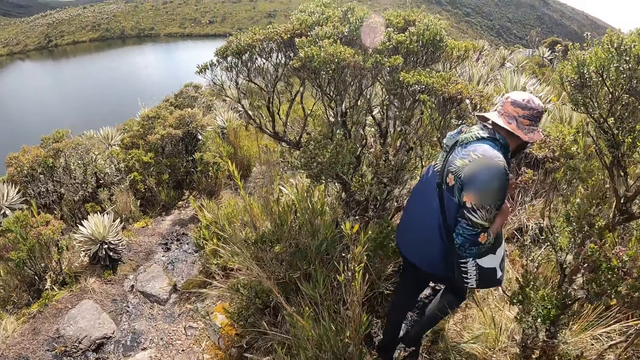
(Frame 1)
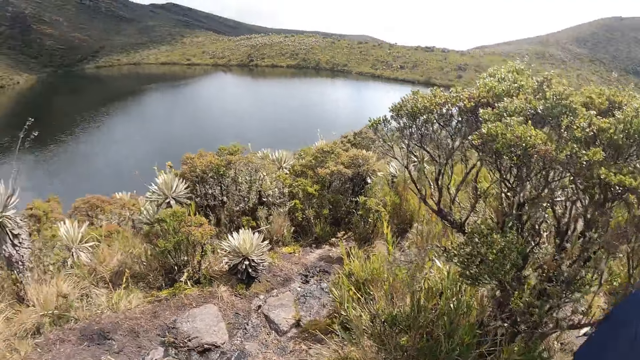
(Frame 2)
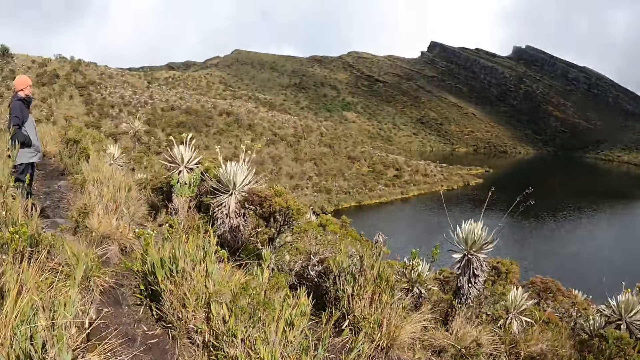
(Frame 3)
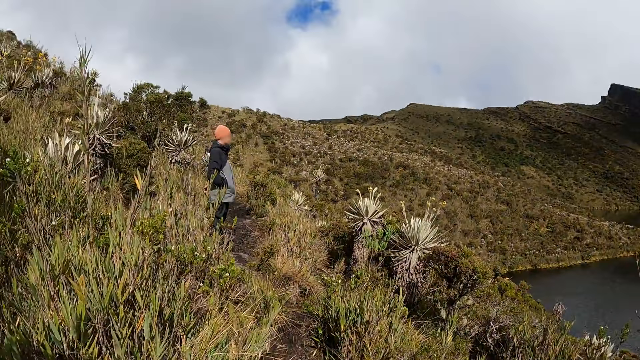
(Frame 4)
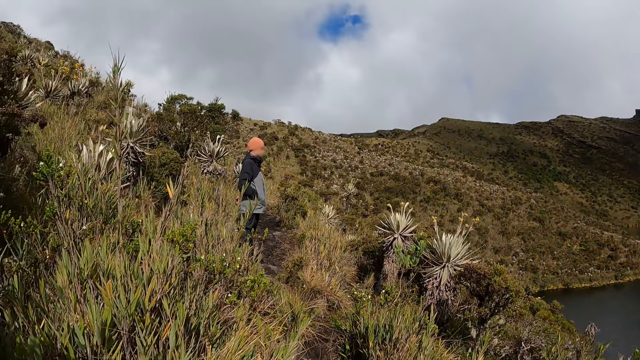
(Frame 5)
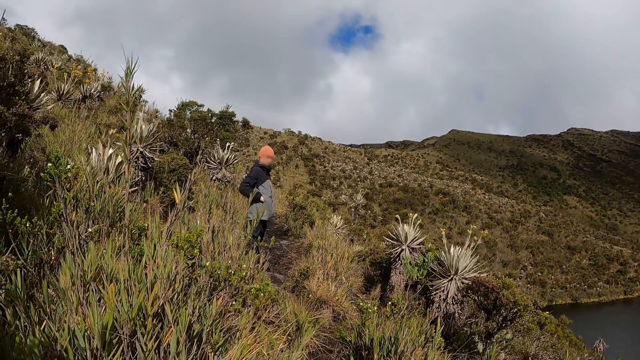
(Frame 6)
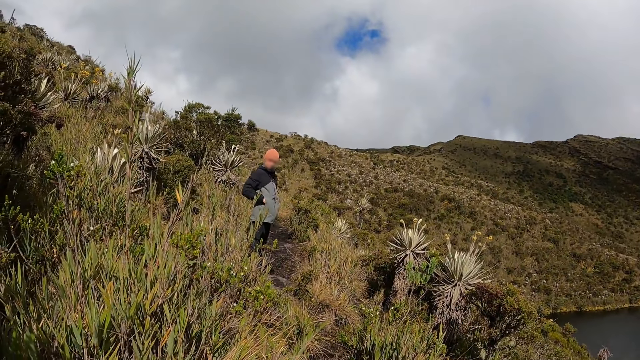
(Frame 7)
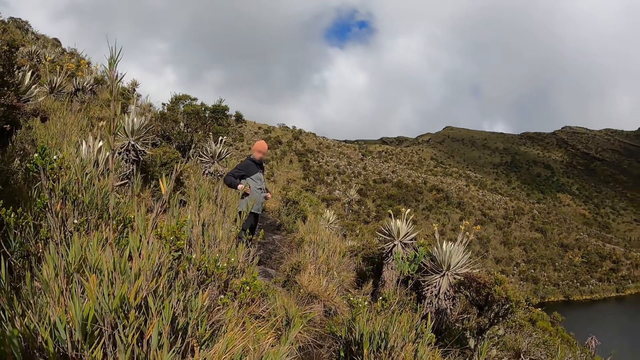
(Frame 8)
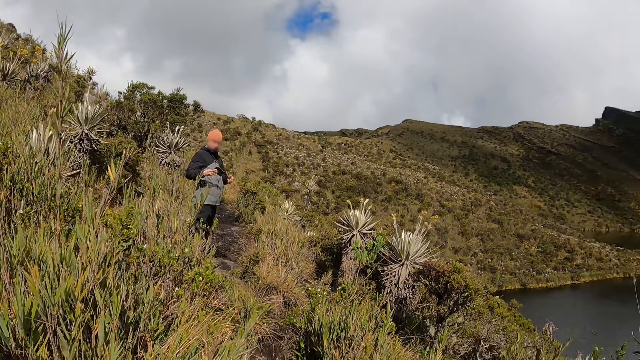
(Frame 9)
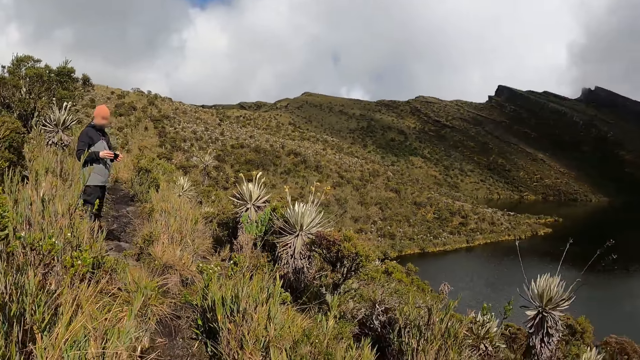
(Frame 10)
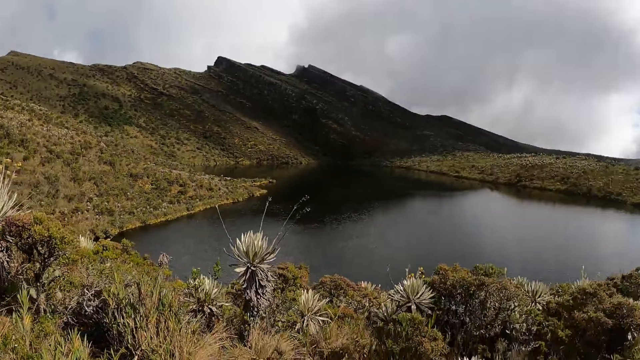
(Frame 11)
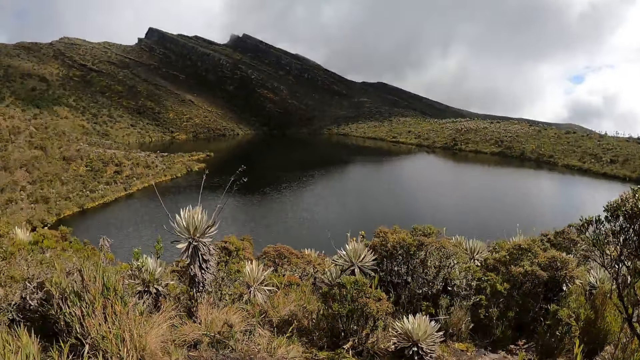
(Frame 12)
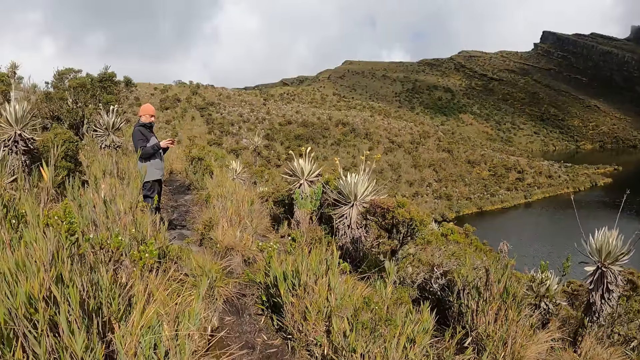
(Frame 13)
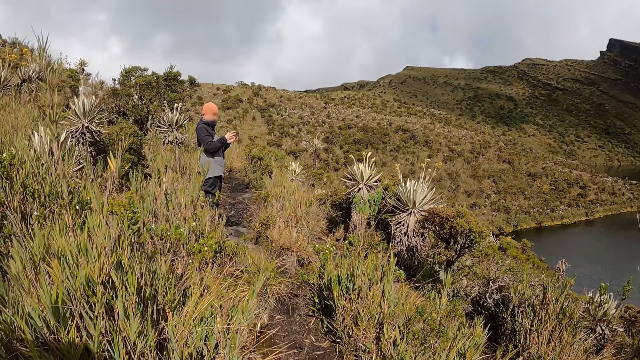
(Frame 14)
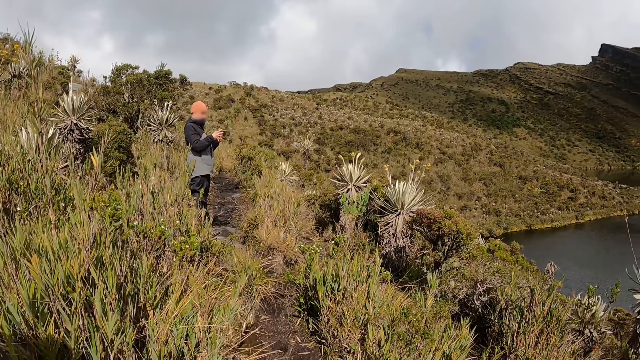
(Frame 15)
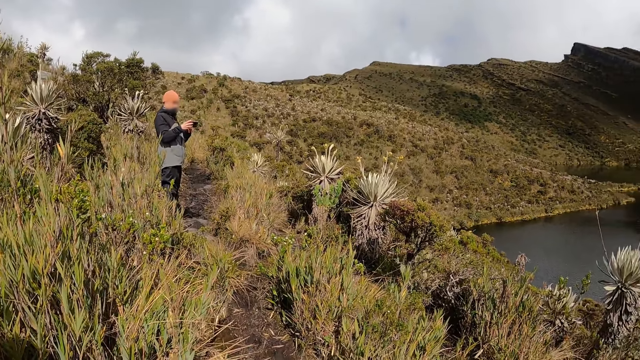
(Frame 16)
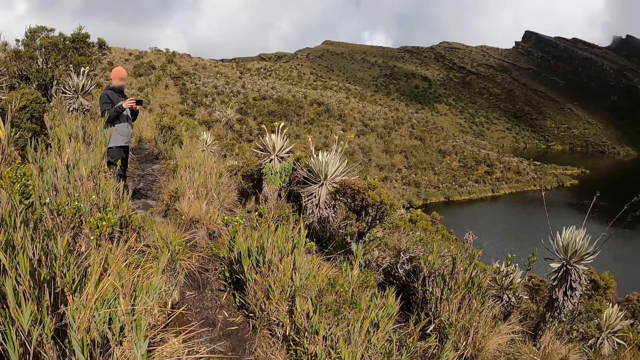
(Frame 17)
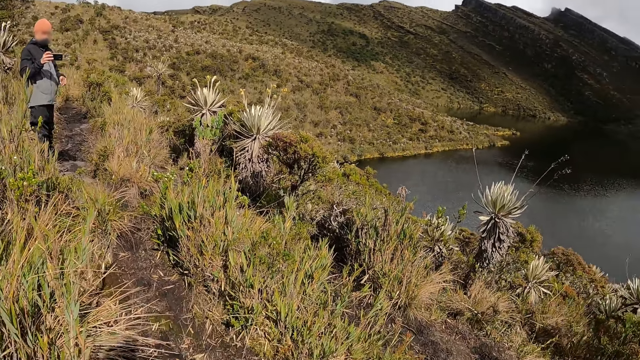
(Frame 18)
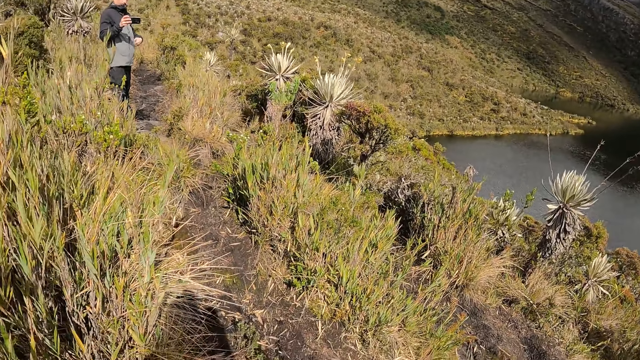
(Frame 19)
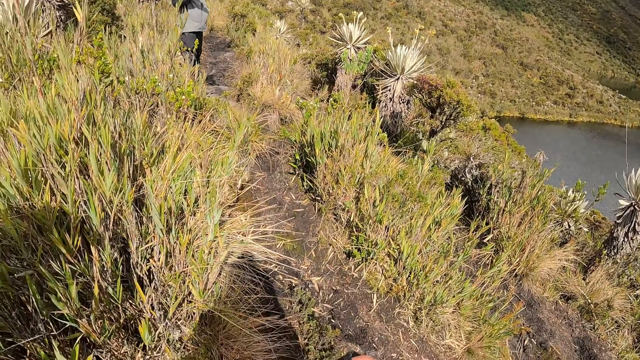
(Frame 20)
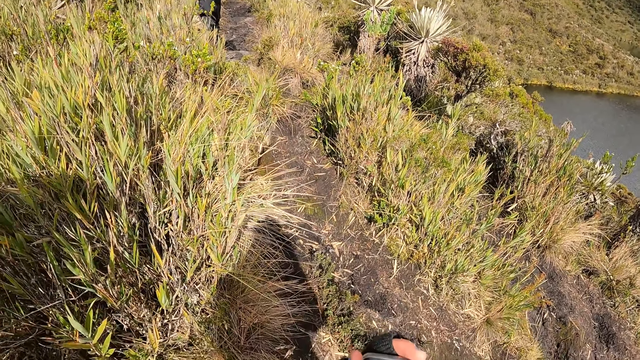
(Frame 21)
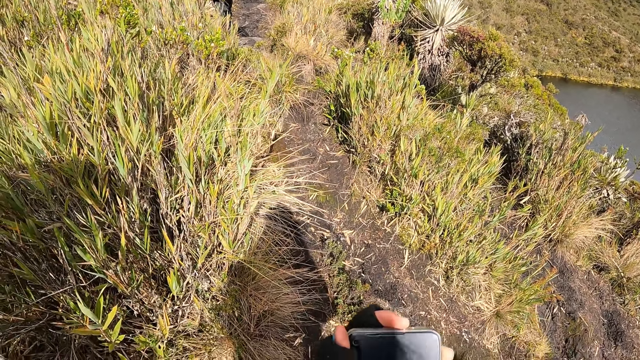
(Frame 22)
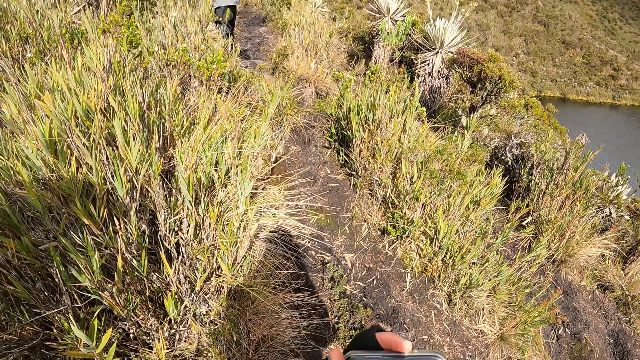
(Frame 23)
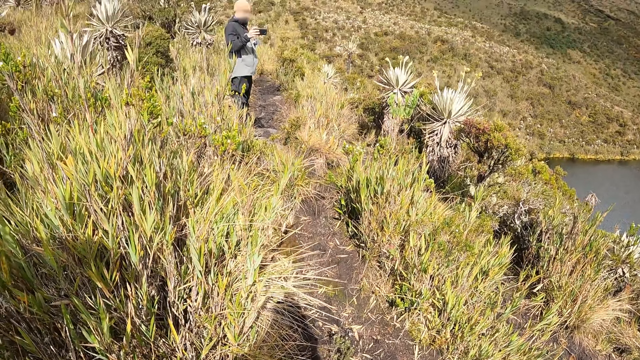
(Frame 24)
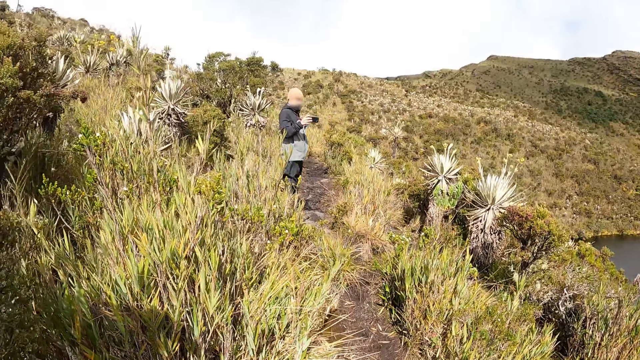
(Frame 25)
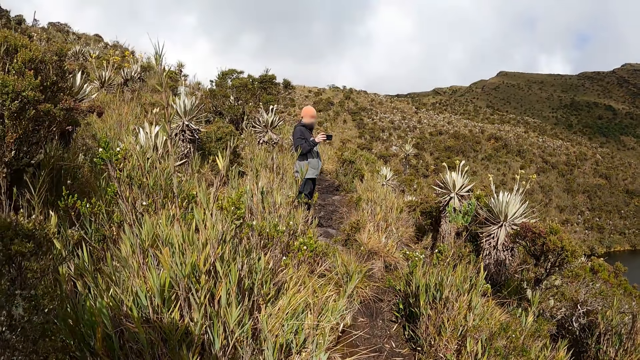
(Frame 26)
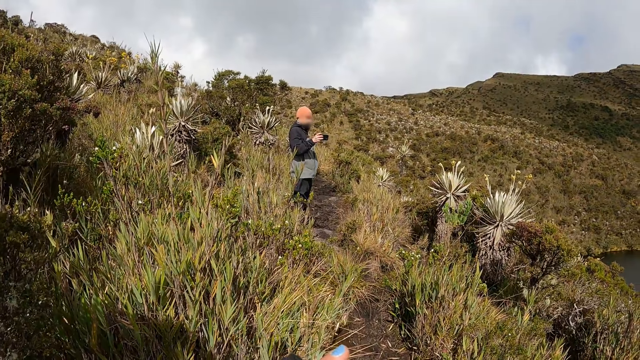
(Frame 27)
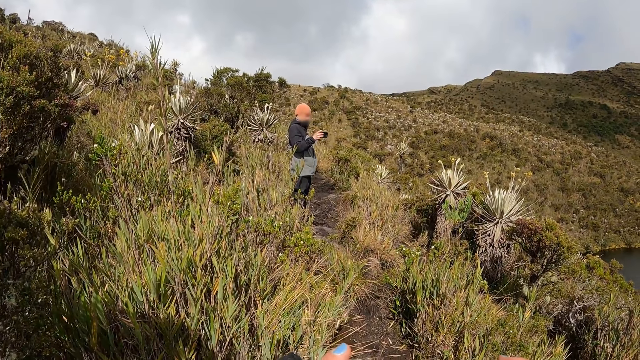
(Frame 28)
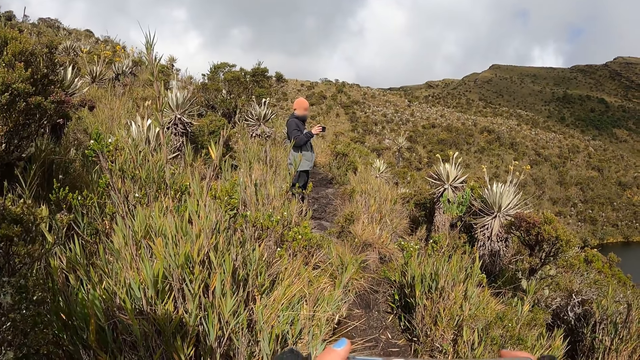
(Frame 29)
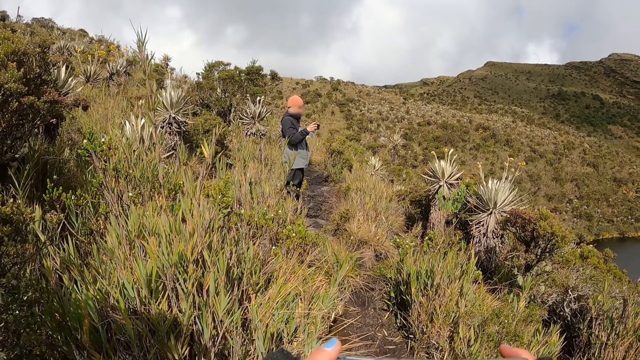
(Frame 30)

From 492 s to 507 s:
The camera wearer looks back. A man pulls his left hand out of his pocket, pulls the phone out of his pocket with his right hand, and holds the phone with both hands. The man takes a picture with his phone. The man holds the phone with his right hand and places his left hand in his pocket. The camera wearer holds a phone in her left hand.

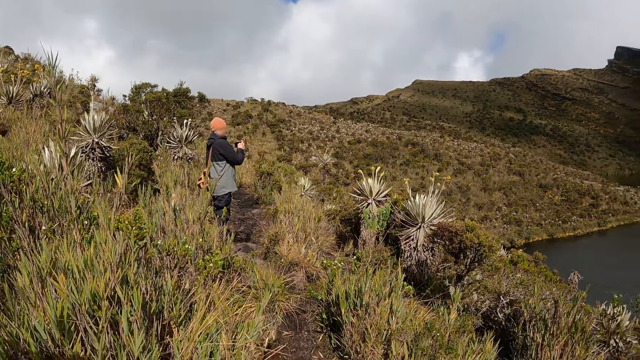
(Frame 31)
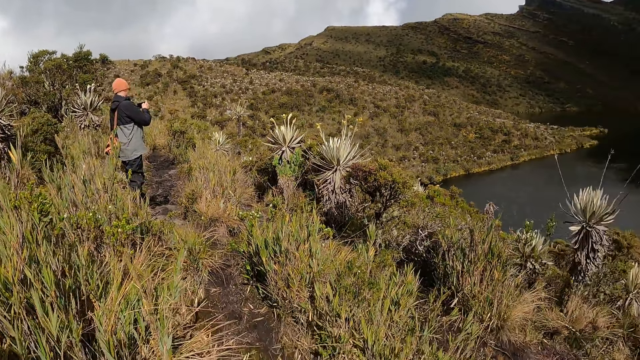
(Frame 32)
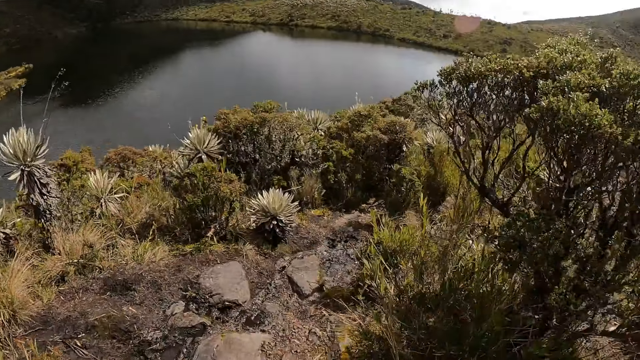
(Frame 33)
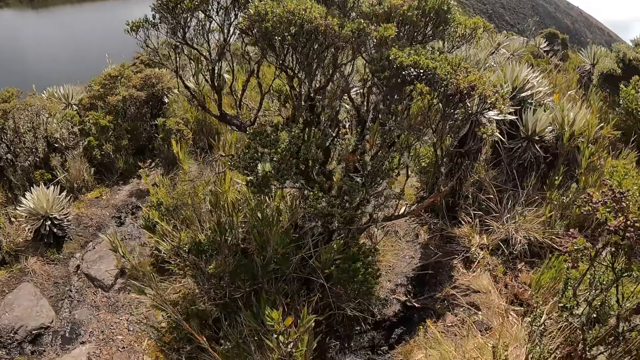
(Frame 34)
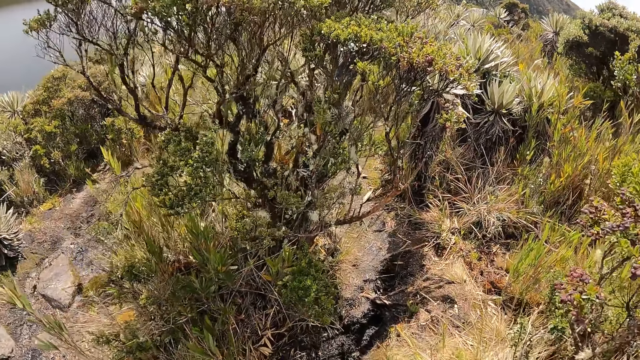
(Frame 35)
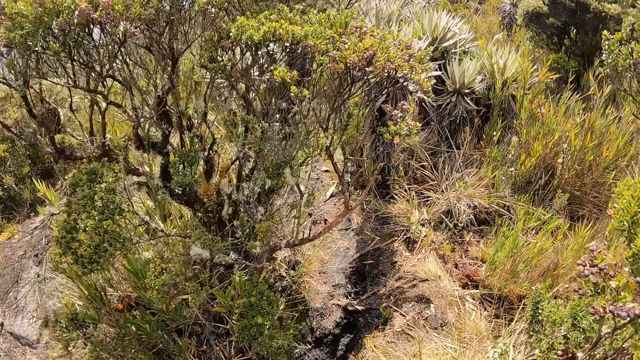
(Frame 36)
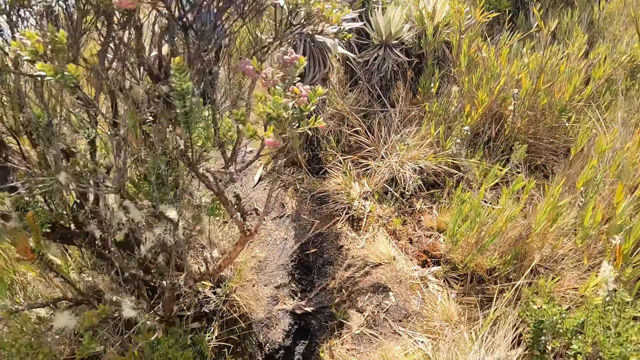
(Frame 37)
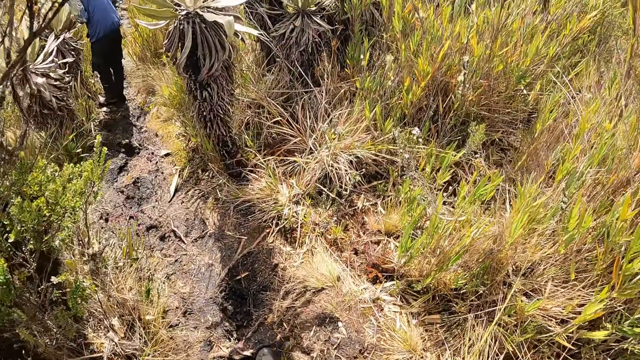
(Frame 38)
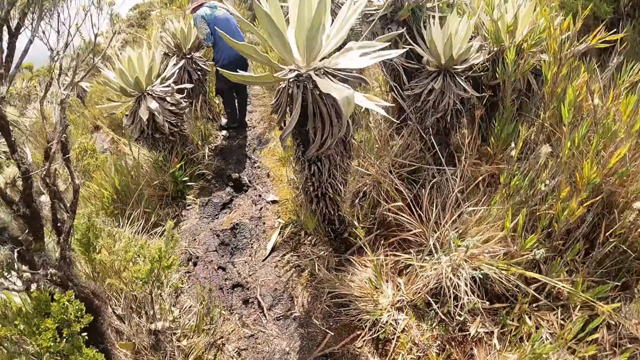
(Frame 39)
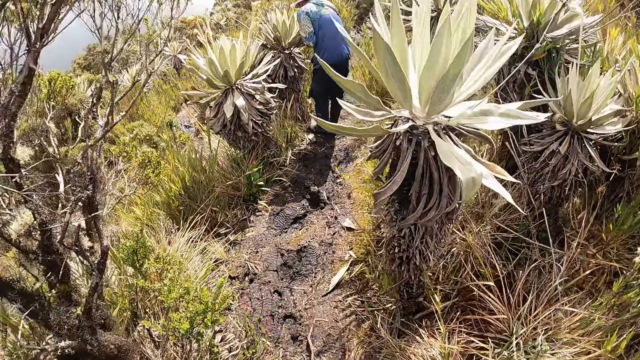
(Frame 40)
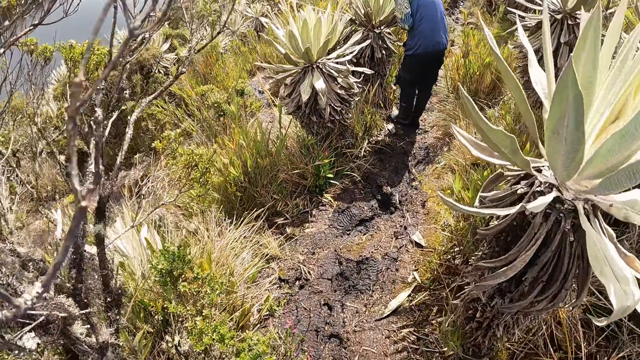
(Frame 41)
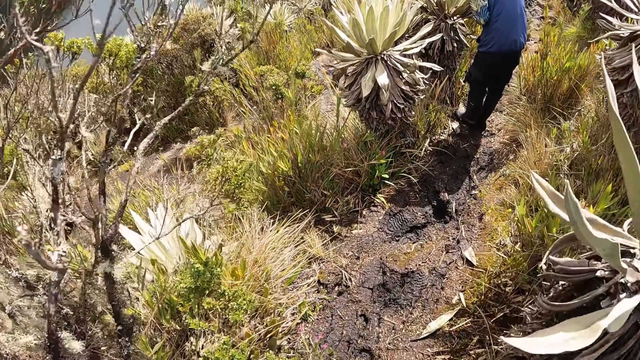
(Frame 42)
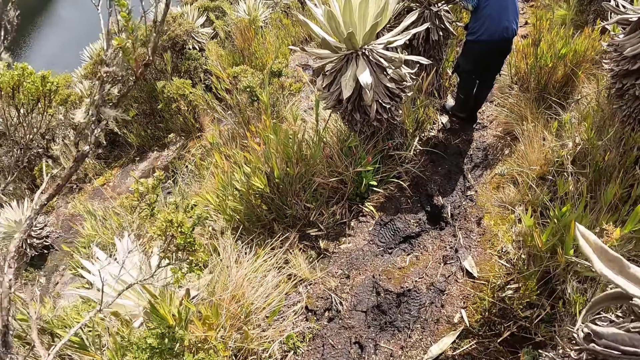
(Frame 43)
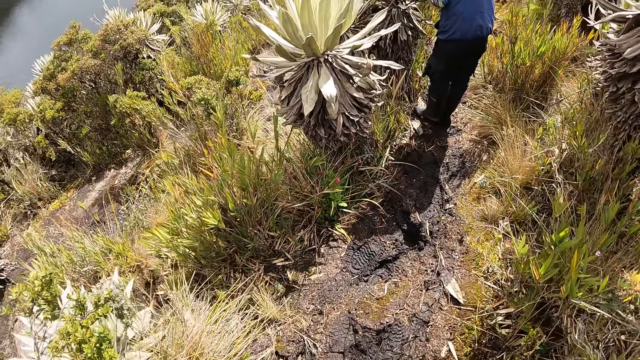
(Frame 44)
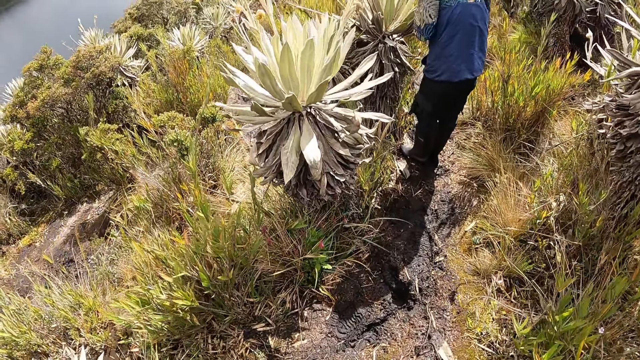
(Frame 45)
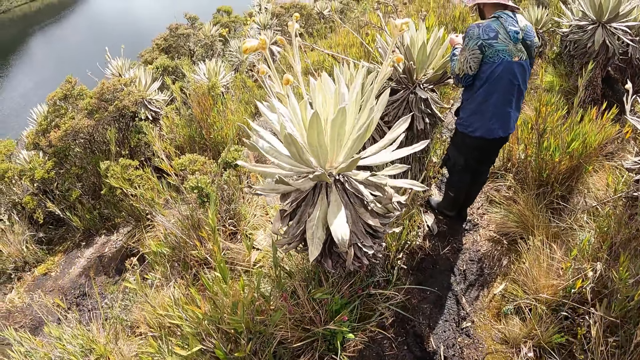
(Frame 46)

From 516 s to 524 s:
The camera wearer walks down the muddy path.
